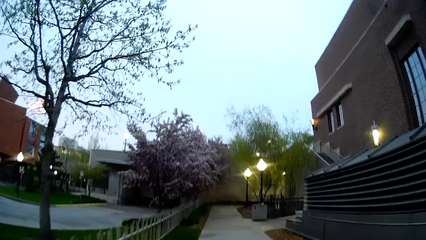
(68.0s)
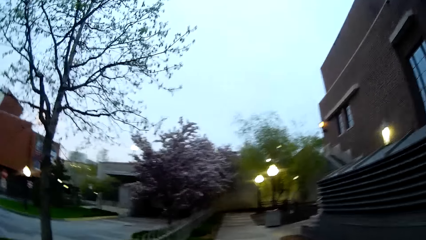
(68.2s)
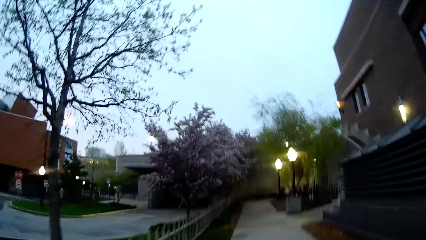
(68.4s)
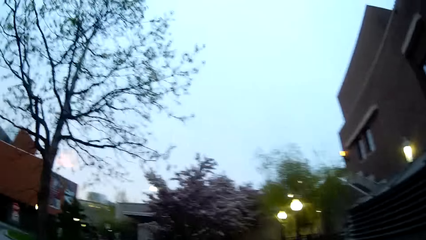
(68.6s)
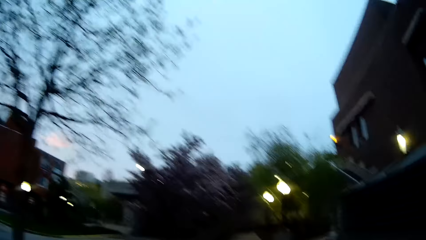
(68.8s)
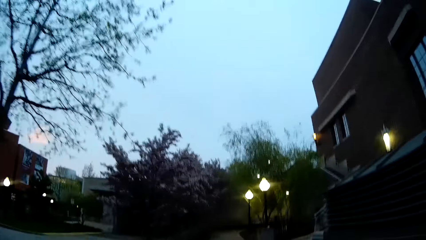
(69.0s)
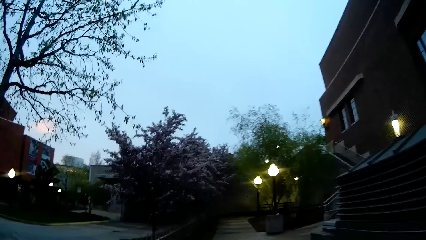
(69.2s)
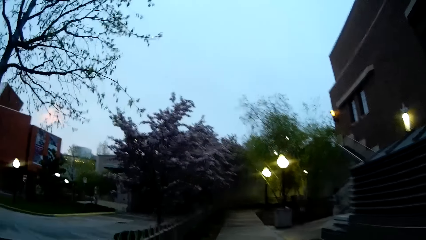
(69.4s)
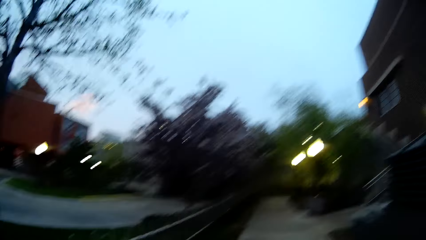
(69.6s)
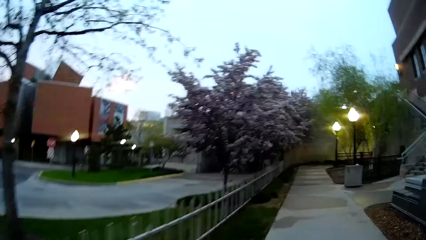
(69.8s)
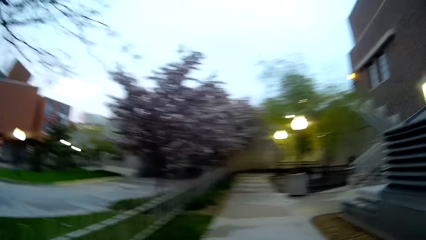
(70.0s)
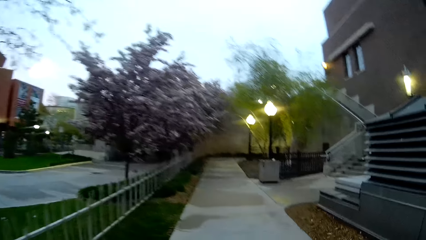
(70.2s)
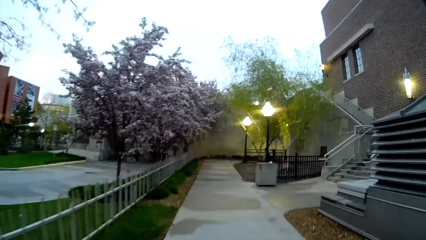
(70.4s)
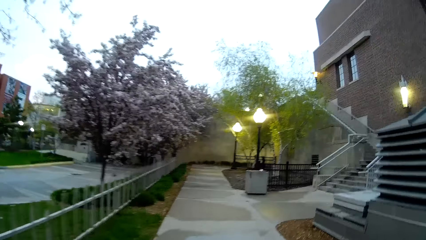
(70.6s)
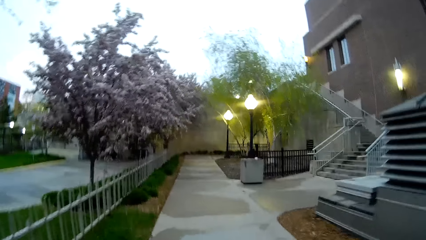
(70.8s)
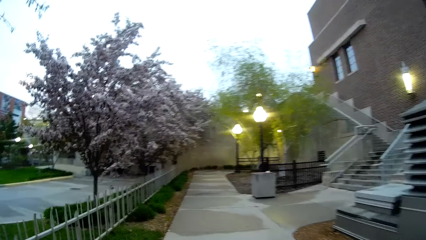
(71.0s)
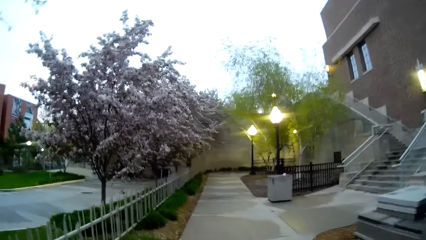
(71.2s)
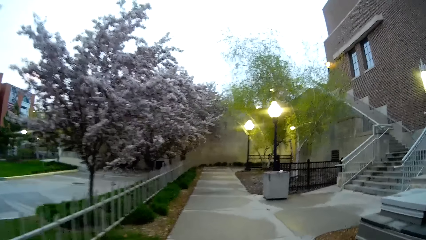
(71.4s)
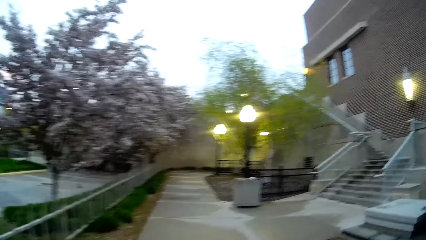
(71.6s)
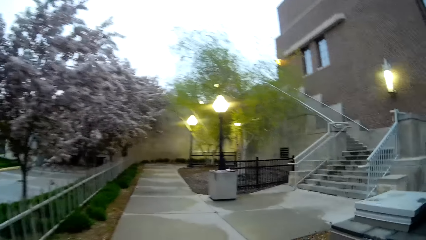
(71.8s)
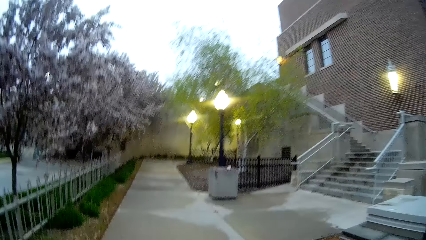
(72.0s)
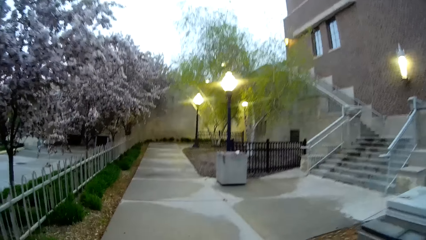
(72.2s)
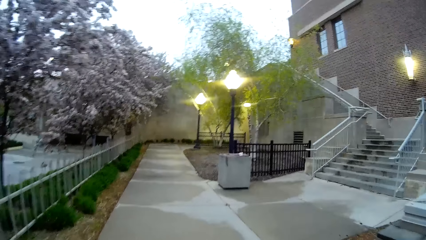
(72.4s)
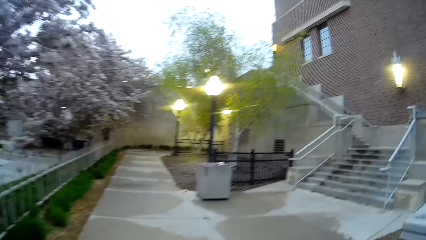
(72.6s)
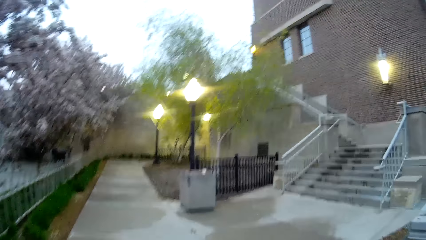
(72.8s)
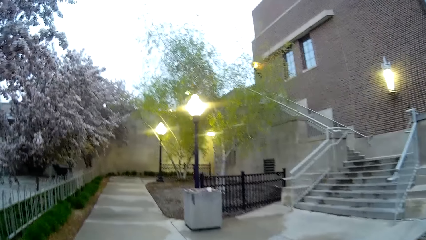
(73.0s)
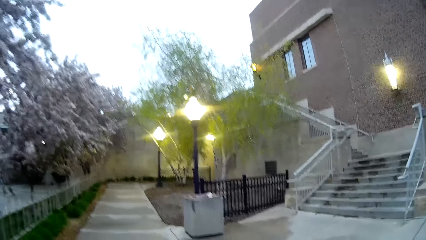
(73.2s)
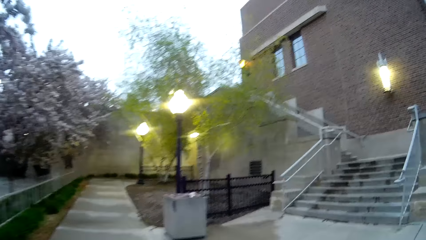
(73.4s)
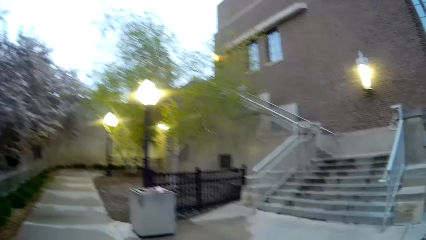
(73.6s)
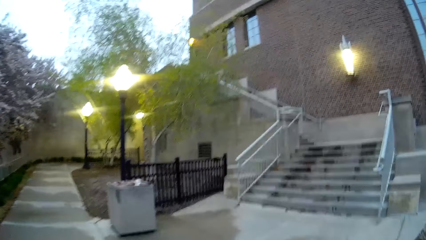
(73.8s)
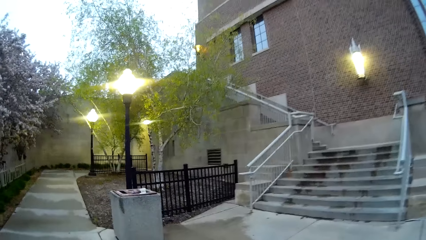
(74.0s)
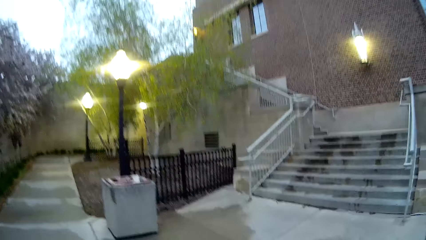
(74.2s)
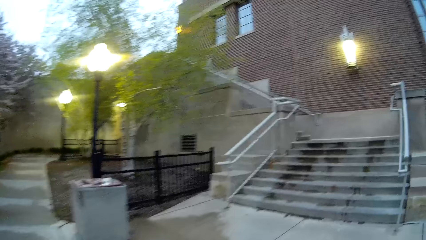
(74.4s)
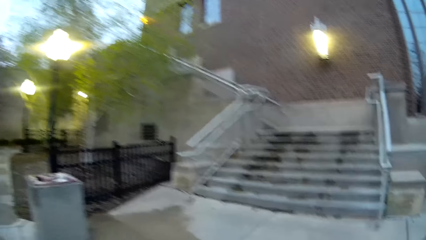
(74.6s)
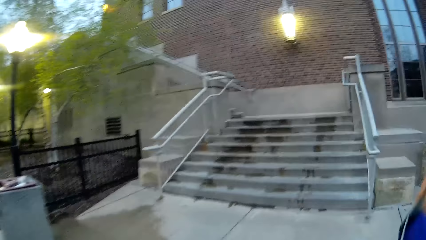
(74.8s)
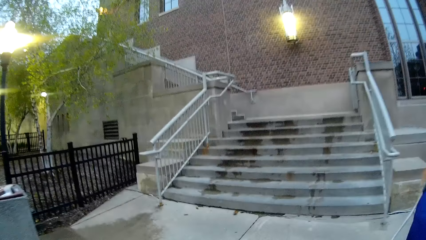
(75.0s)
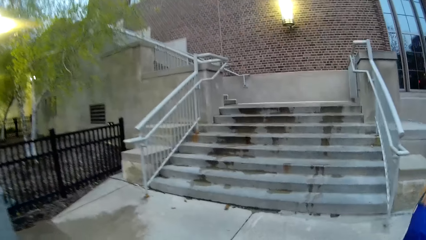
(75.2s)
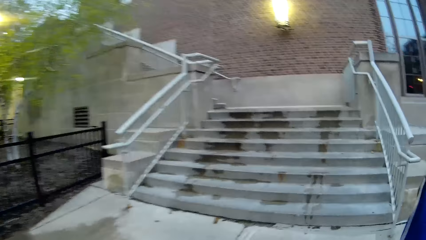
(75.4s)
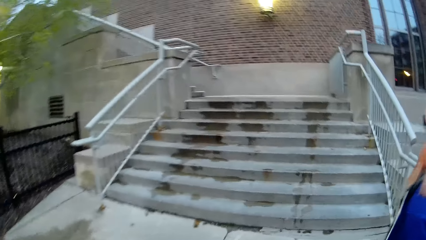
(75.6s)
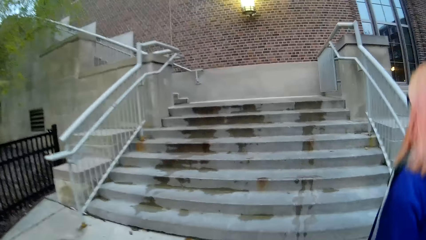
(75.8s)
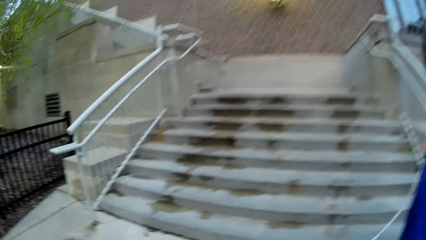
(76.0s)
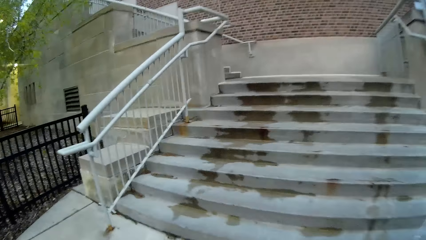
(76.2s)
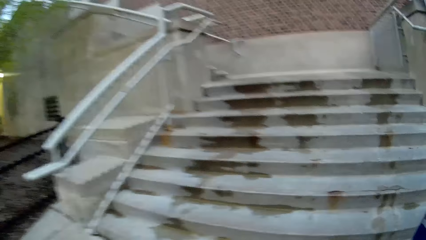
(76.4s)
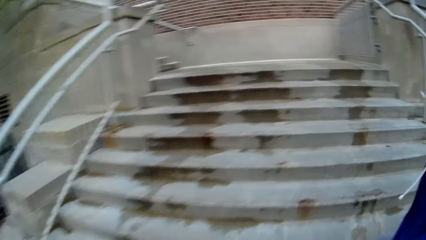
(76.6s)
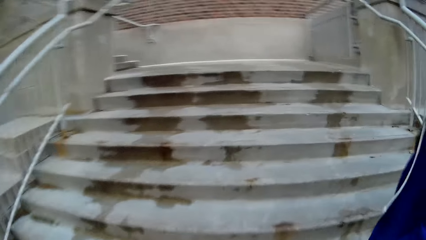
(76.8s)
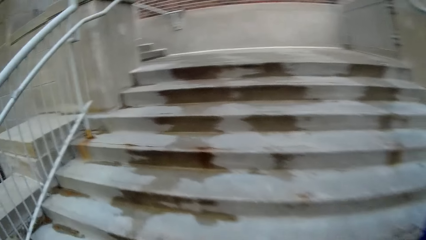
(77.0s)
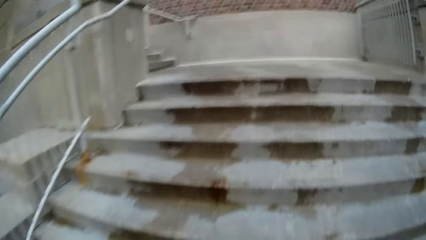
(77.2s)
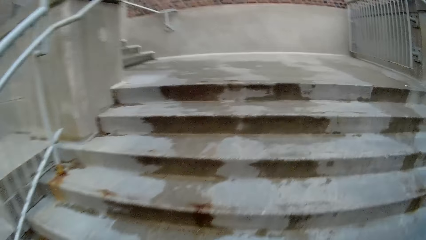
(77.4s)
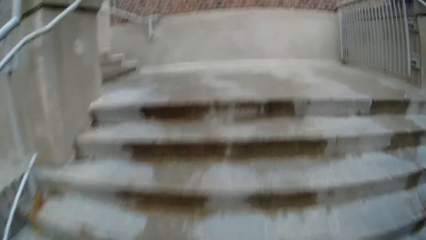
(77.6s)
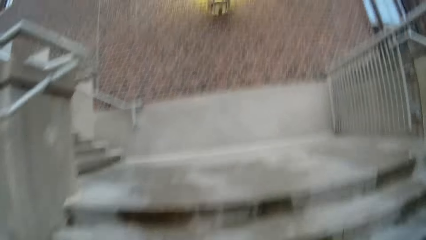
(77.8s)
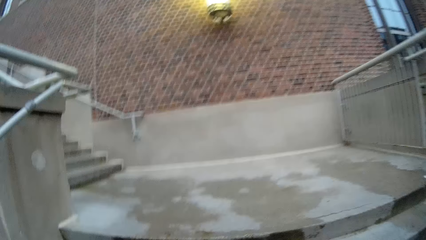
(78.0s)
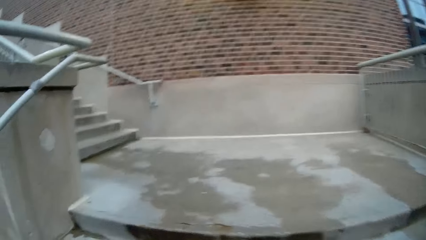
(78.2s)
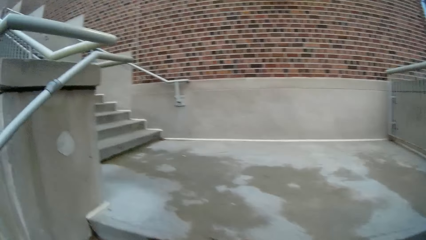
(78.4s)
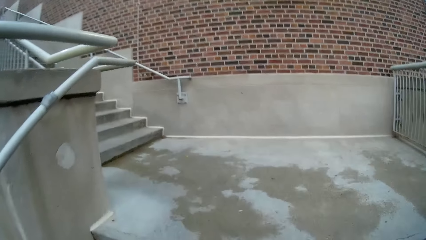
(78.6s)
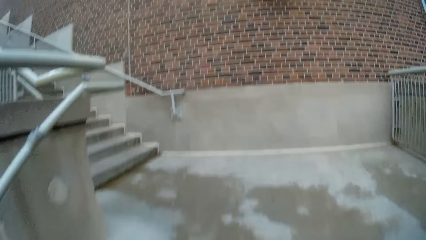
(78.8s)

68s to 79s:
A woman walks with the camera wearer. The camera wearer walks alongside the woman. The woman walks up a staircase. The camera wearer walks up the staircase.

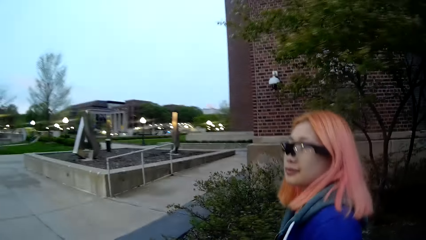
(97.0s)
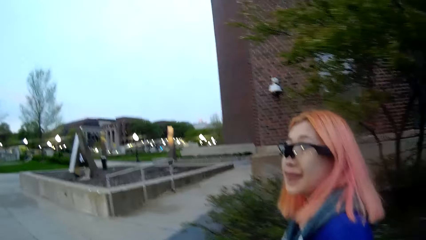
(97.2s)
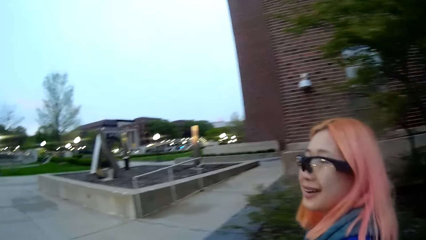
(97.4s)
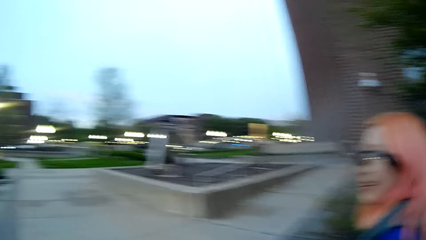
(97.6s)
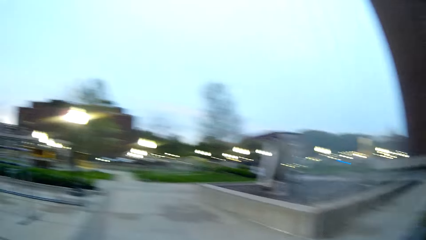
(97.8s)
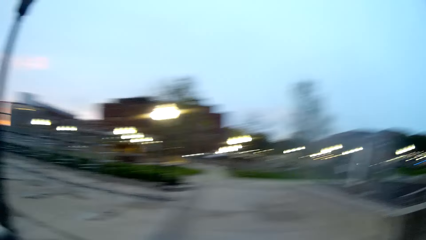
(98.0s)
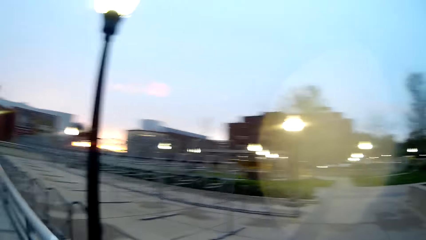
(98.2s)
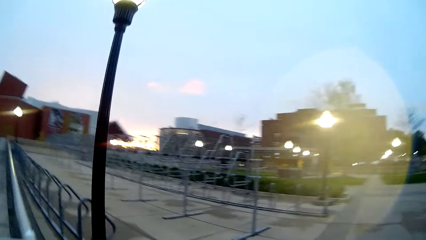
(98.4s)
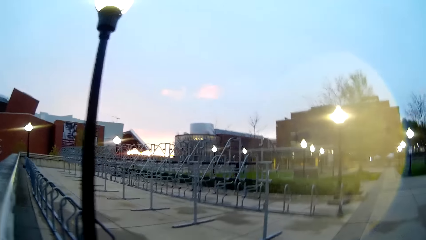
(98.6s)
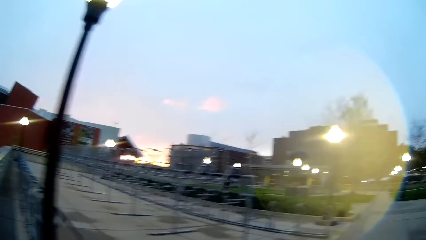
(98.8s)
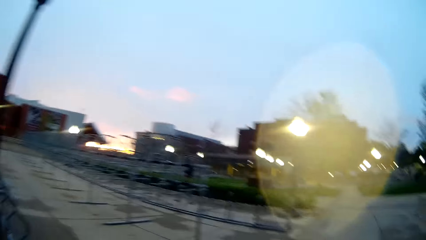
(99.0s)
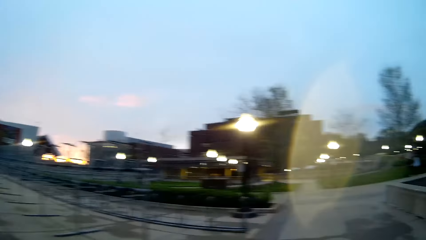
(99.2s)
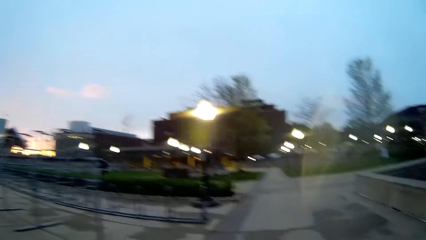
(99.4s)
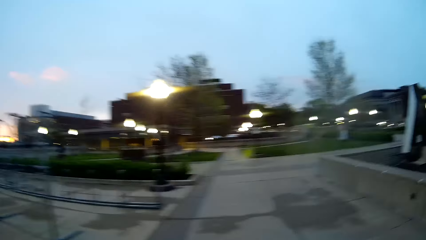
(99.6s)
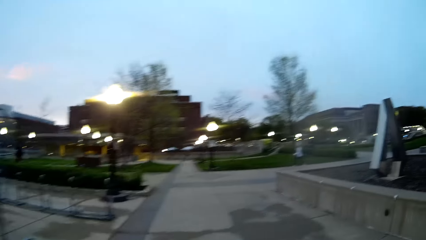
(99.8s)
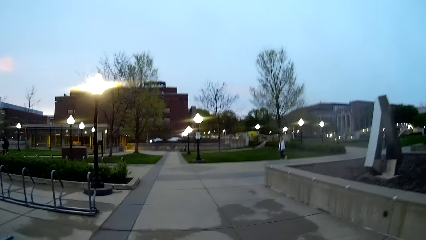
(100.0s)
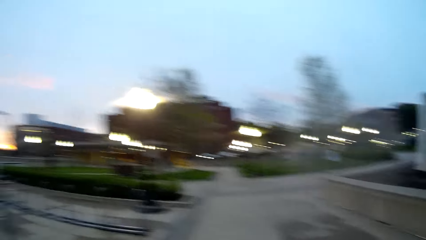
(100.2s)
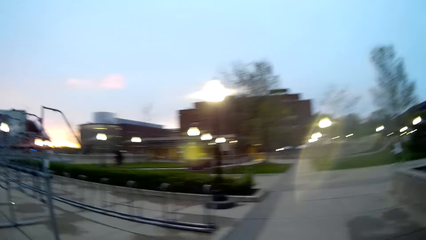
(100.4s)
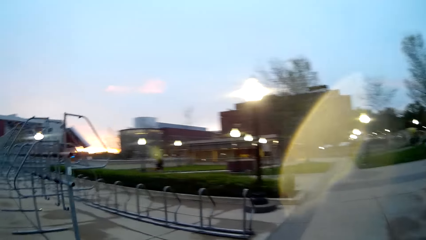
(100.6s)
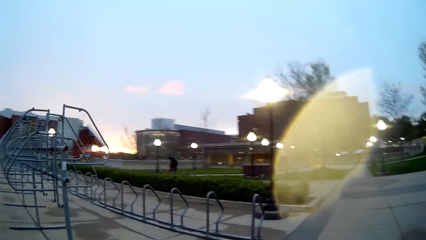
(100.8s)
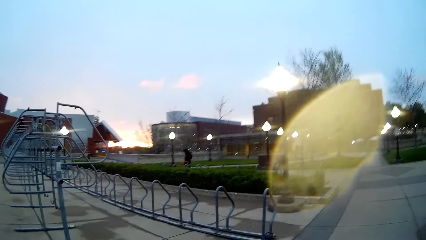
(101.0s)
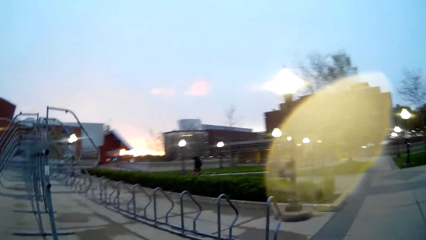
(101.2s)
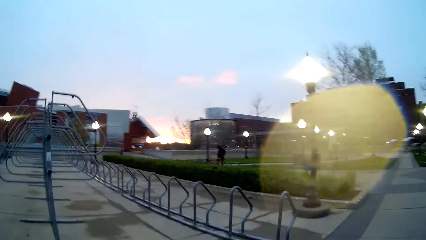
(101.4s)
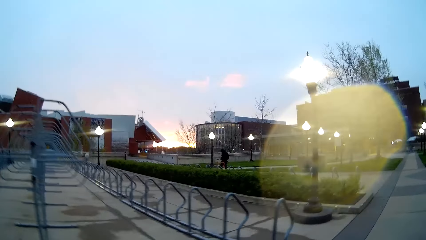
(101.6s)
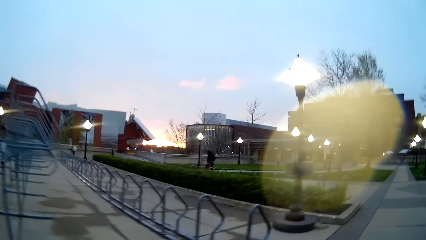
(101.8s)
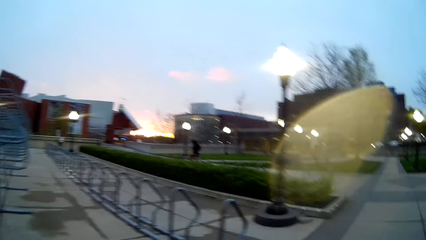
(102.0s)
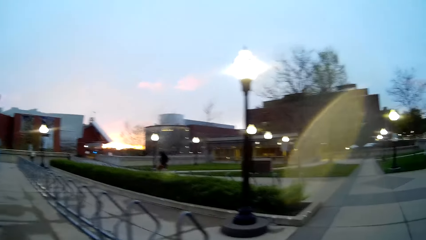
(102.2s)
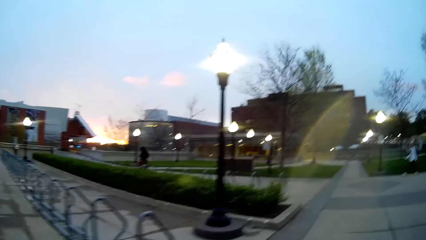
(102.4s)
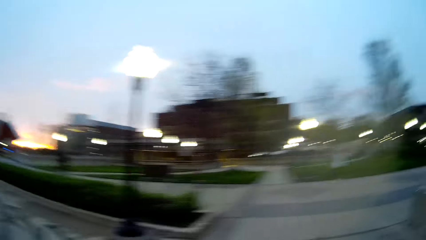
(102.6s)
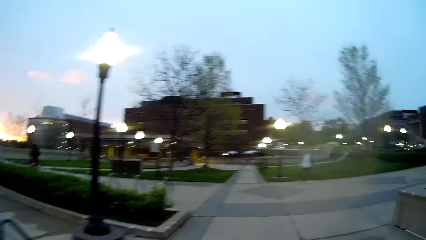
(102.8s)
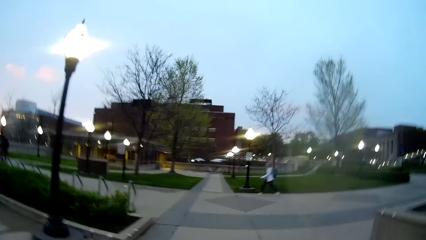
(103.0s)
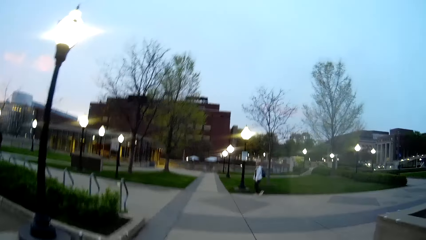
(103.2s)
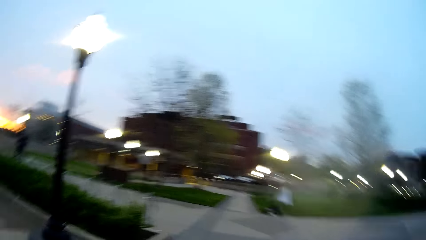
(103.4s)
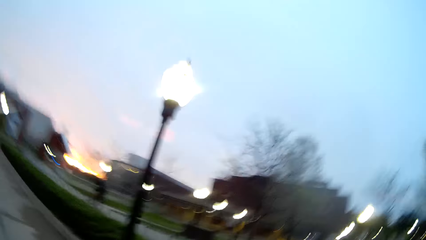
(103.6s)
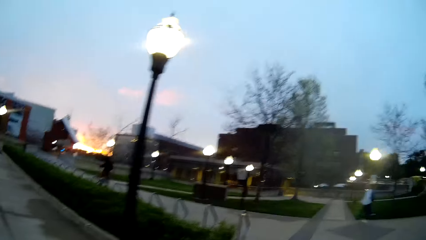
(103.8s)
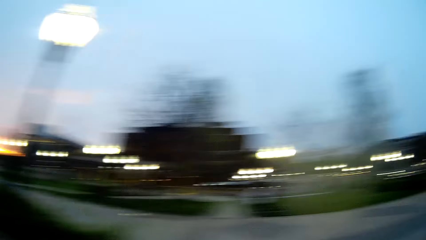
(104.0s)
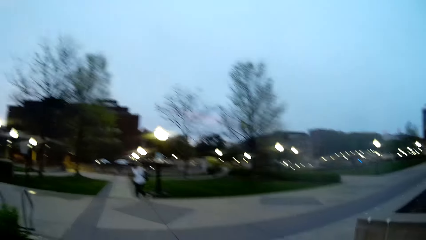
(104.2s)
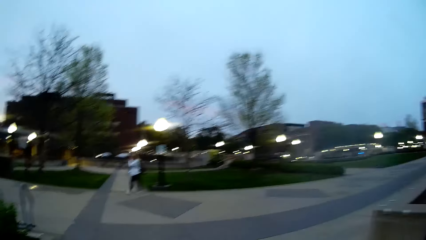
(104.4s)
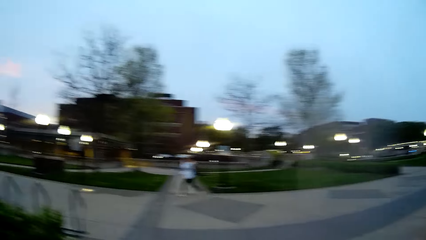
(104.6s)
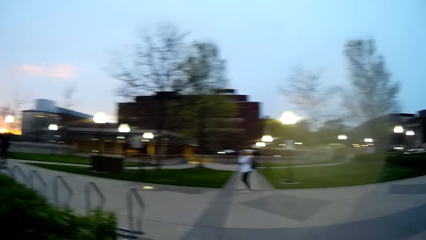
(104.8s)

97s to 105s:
The camera wearer looks at a woman. They look to the side.
